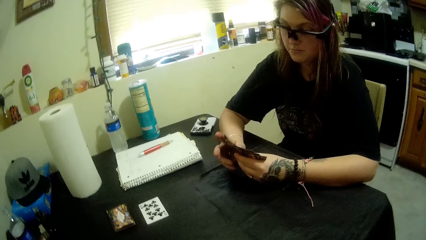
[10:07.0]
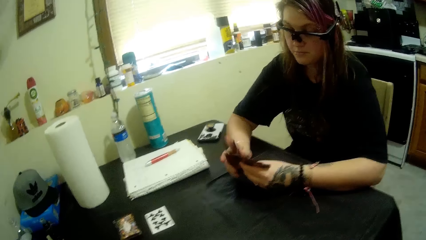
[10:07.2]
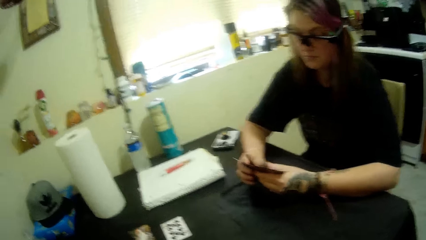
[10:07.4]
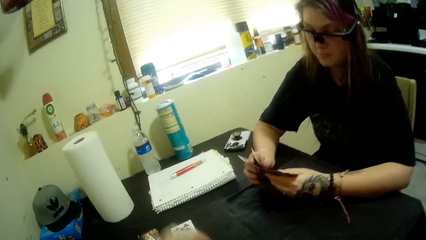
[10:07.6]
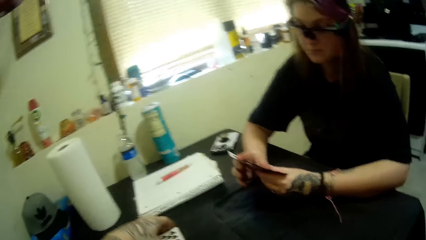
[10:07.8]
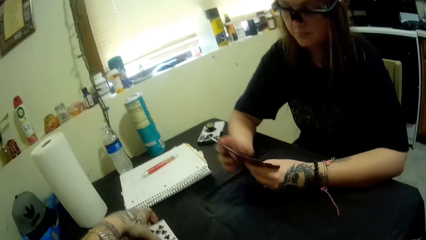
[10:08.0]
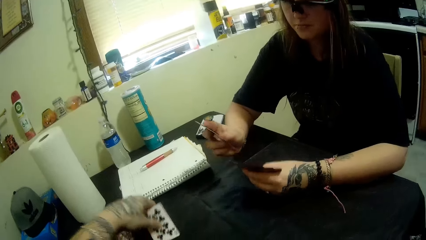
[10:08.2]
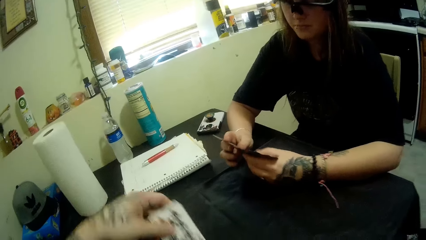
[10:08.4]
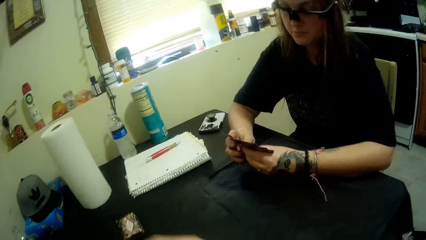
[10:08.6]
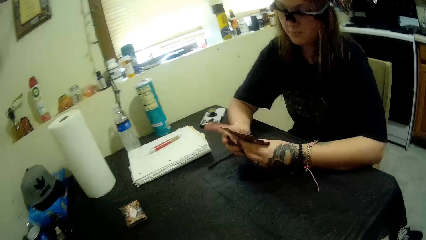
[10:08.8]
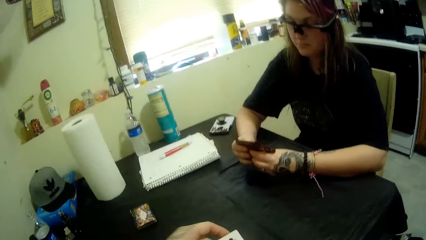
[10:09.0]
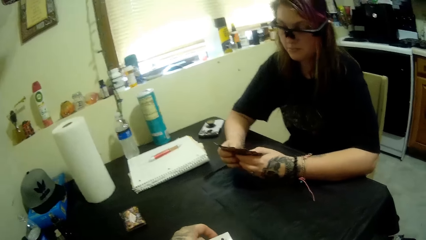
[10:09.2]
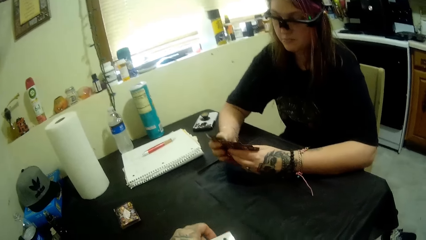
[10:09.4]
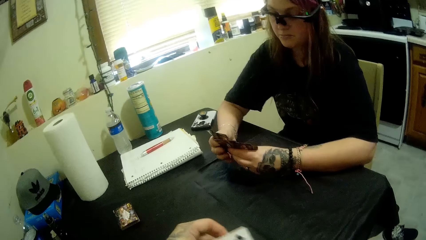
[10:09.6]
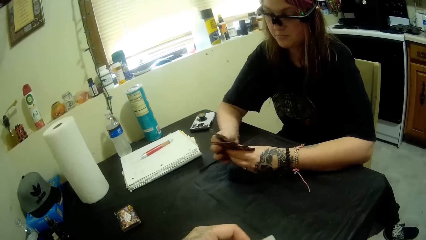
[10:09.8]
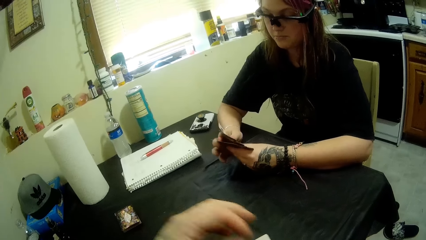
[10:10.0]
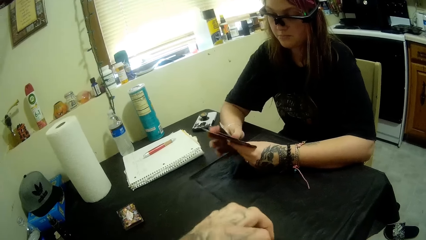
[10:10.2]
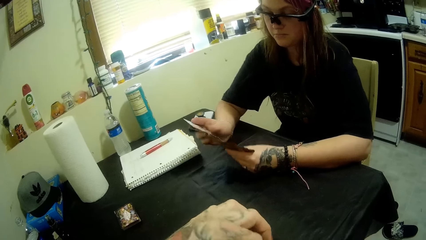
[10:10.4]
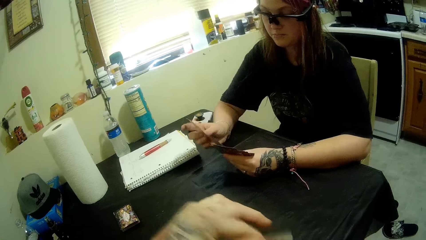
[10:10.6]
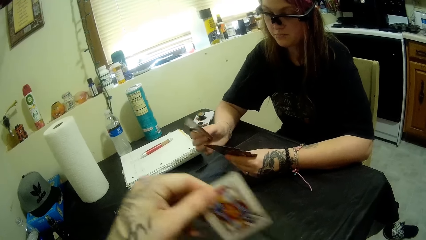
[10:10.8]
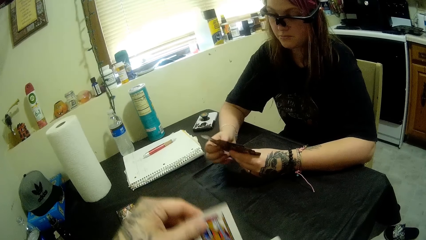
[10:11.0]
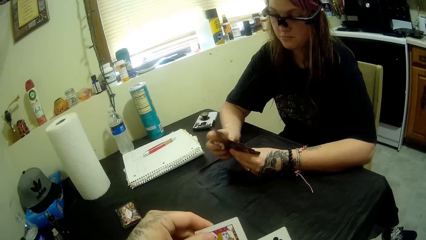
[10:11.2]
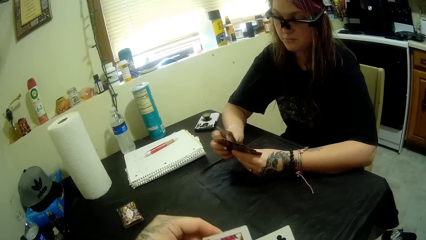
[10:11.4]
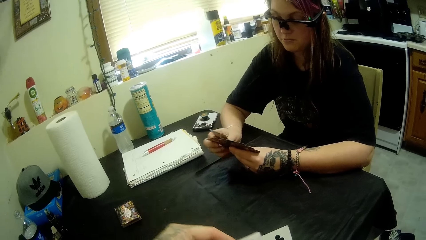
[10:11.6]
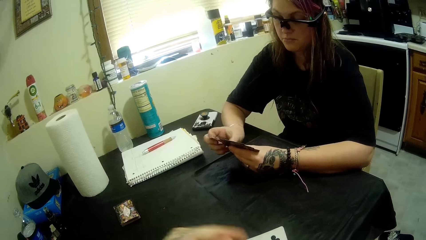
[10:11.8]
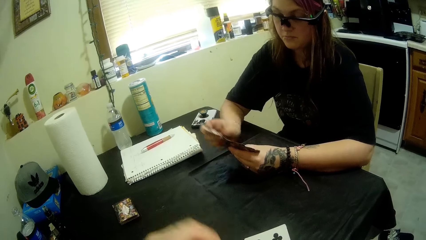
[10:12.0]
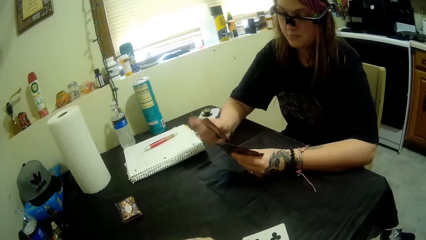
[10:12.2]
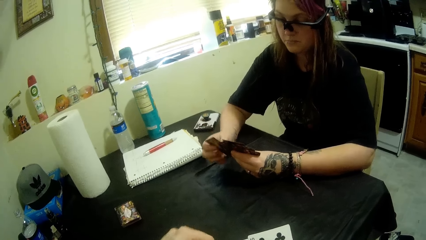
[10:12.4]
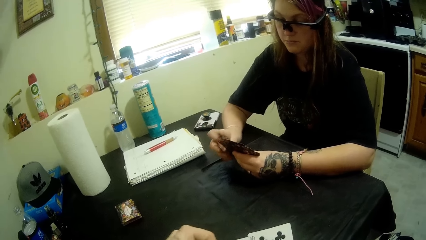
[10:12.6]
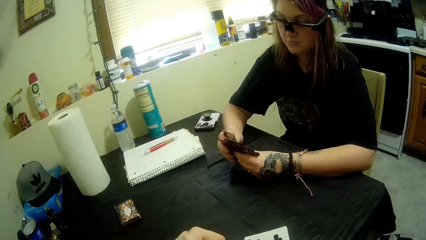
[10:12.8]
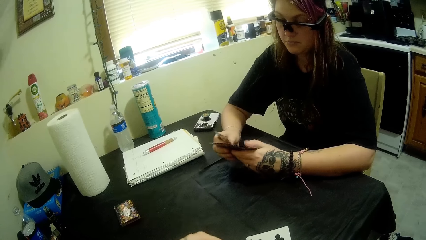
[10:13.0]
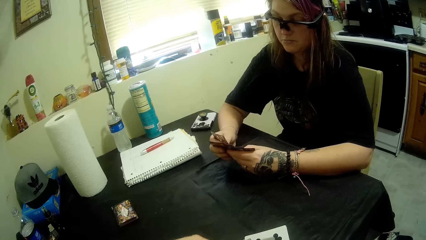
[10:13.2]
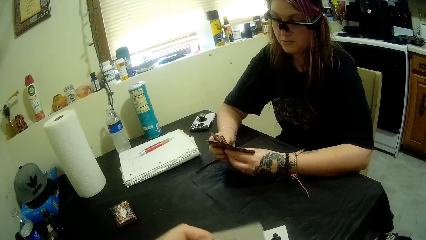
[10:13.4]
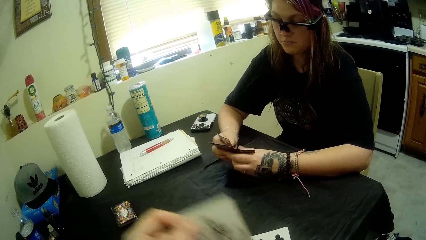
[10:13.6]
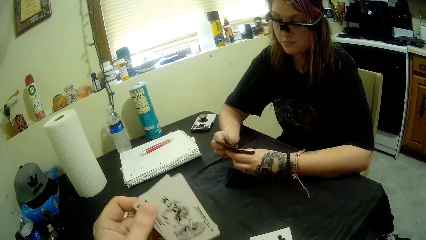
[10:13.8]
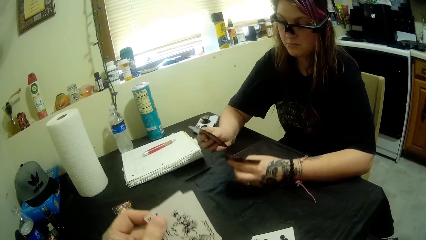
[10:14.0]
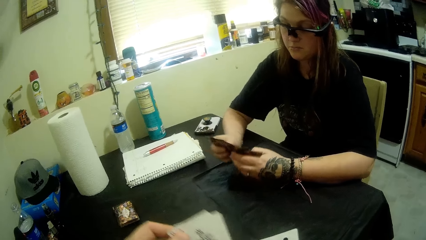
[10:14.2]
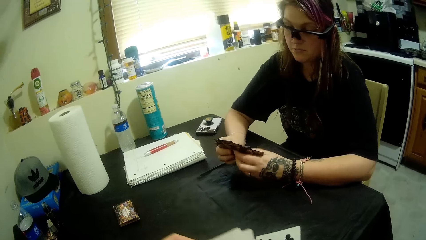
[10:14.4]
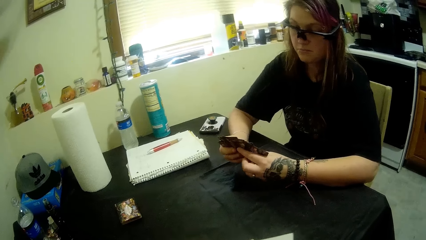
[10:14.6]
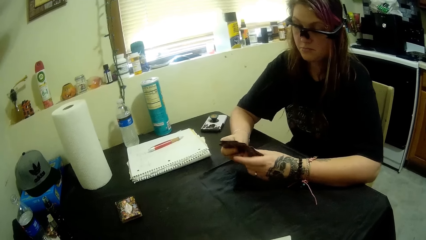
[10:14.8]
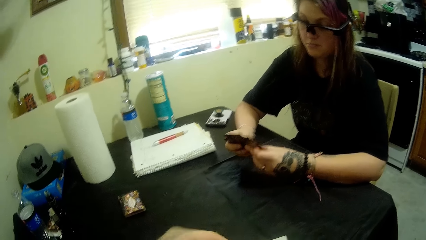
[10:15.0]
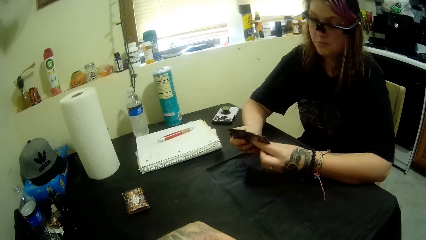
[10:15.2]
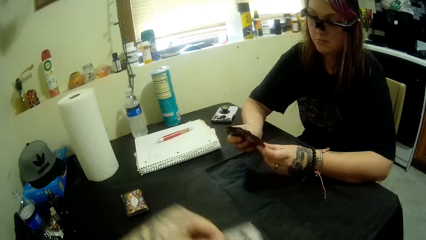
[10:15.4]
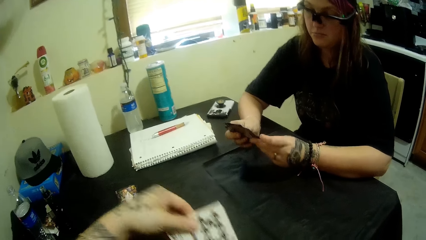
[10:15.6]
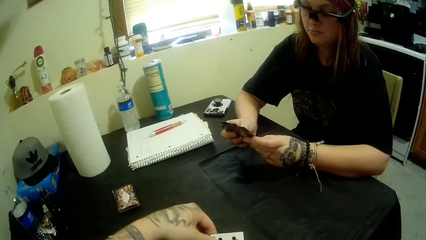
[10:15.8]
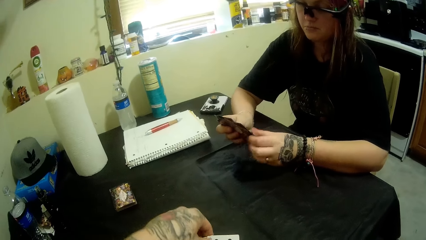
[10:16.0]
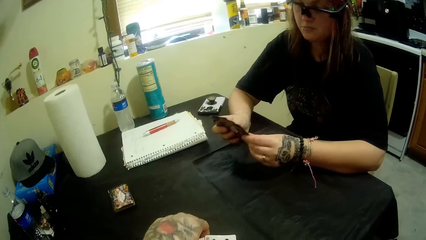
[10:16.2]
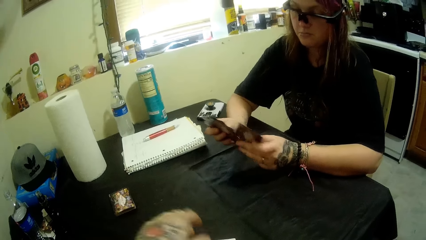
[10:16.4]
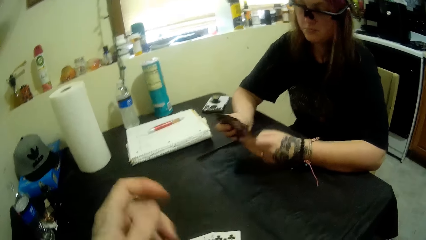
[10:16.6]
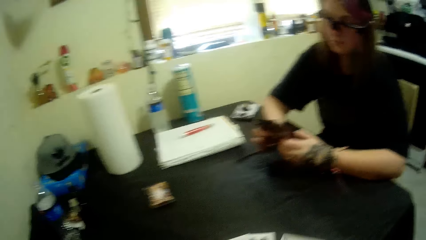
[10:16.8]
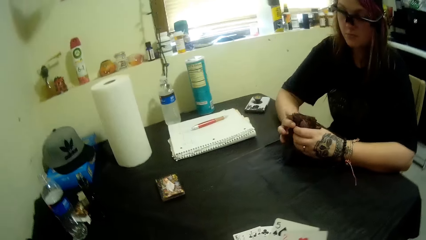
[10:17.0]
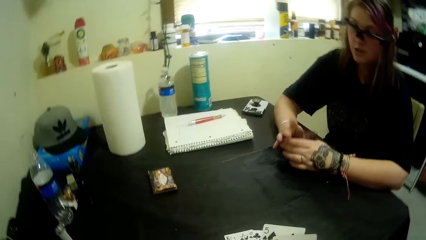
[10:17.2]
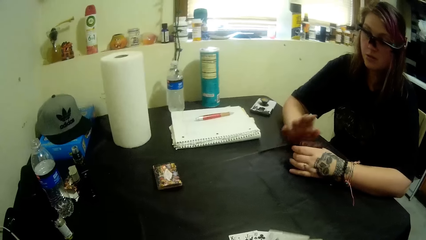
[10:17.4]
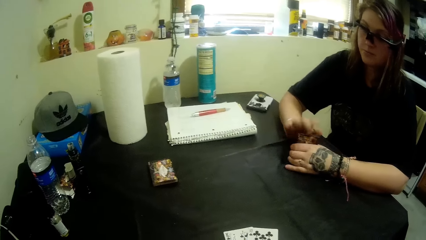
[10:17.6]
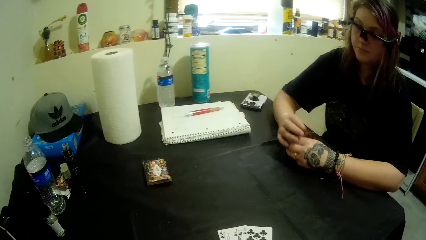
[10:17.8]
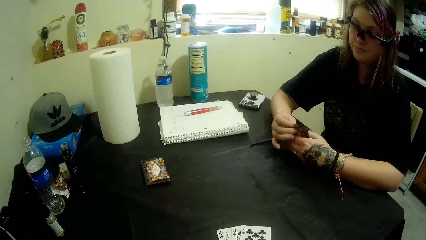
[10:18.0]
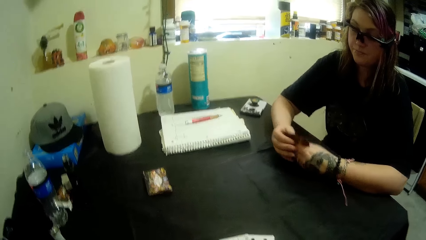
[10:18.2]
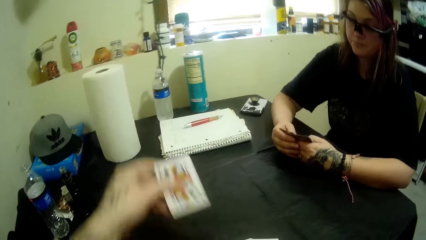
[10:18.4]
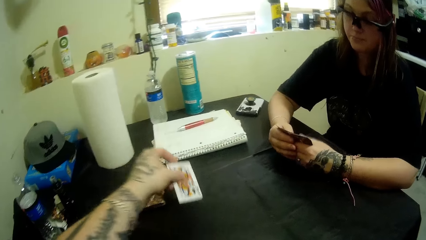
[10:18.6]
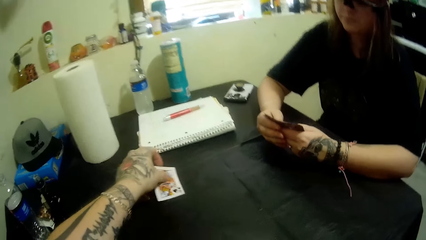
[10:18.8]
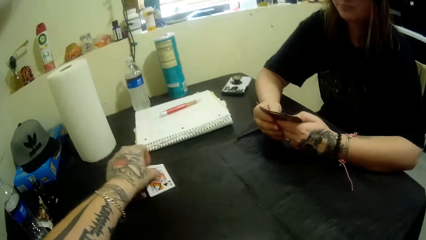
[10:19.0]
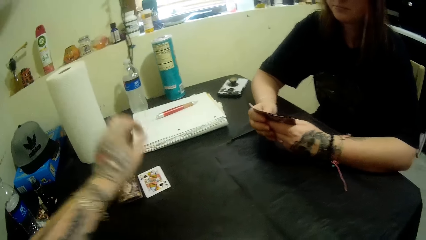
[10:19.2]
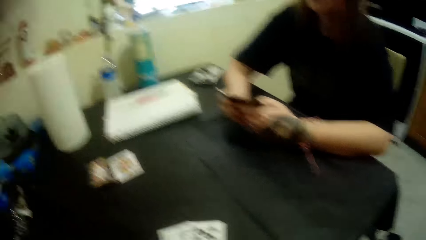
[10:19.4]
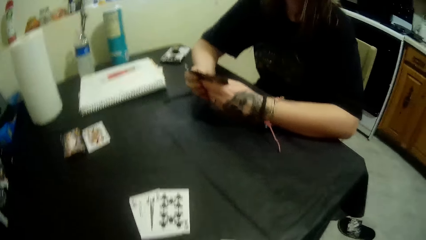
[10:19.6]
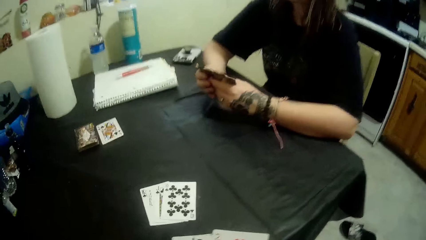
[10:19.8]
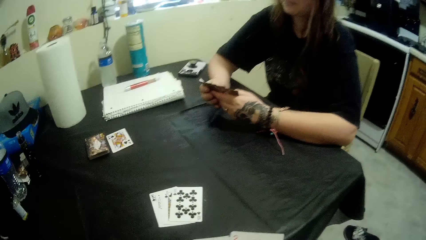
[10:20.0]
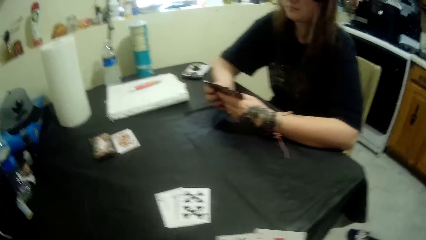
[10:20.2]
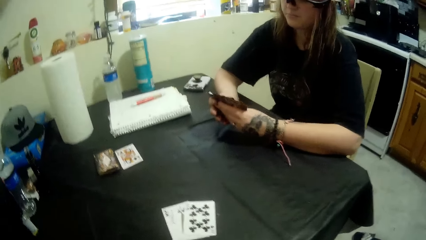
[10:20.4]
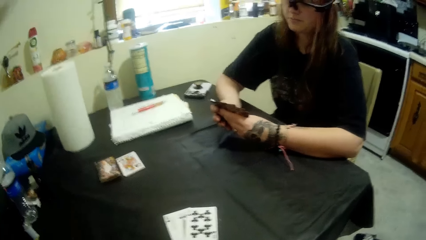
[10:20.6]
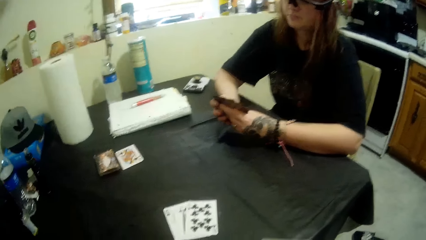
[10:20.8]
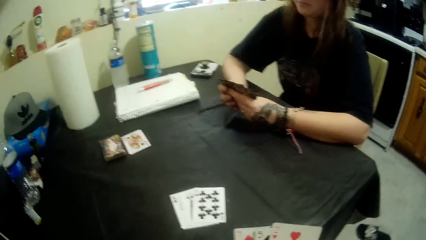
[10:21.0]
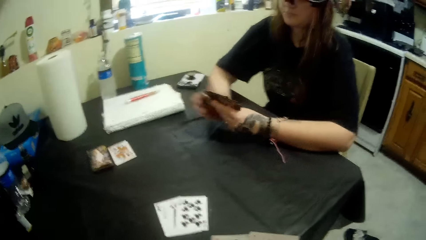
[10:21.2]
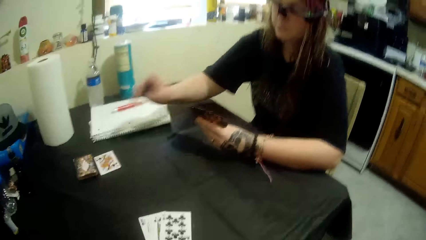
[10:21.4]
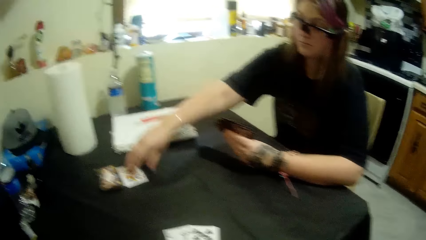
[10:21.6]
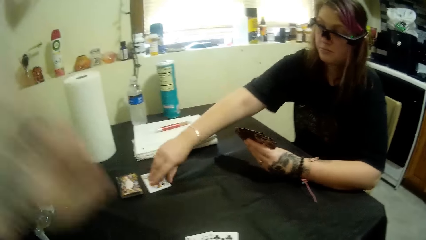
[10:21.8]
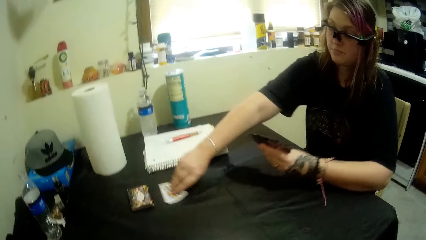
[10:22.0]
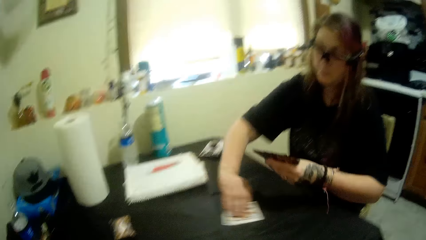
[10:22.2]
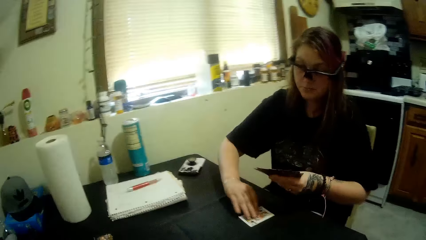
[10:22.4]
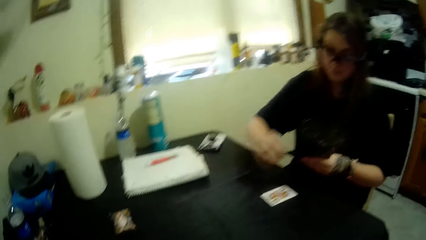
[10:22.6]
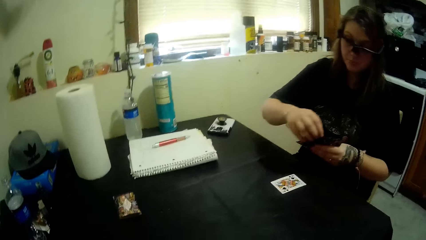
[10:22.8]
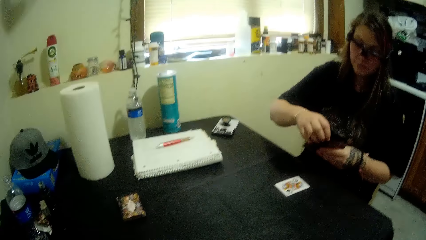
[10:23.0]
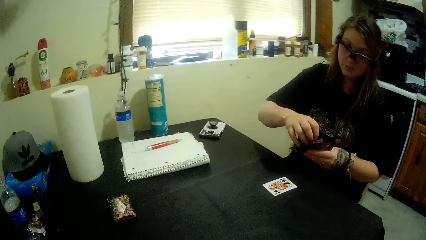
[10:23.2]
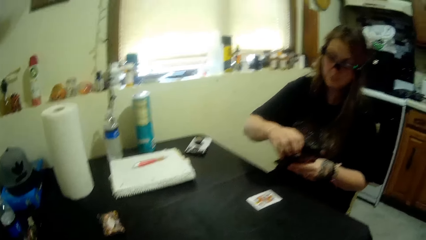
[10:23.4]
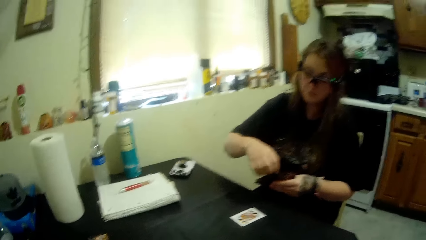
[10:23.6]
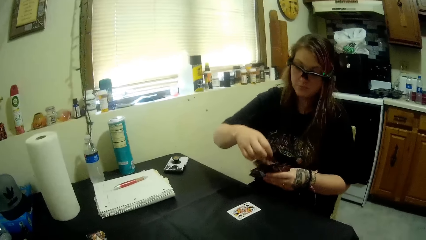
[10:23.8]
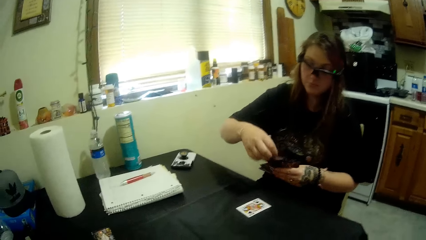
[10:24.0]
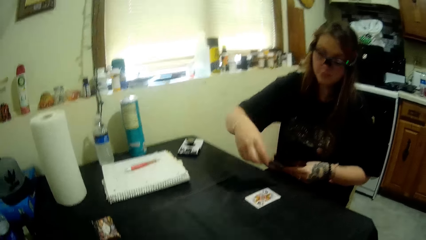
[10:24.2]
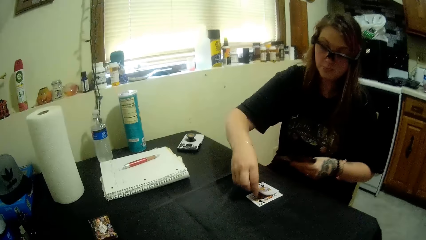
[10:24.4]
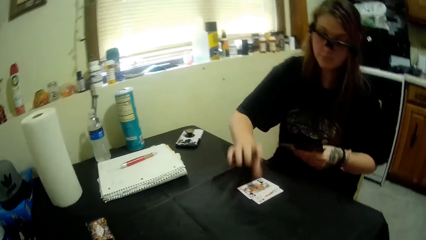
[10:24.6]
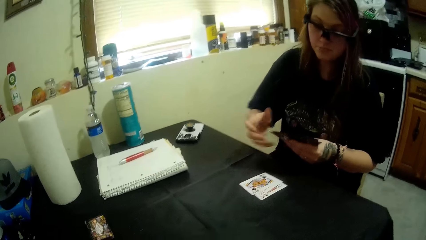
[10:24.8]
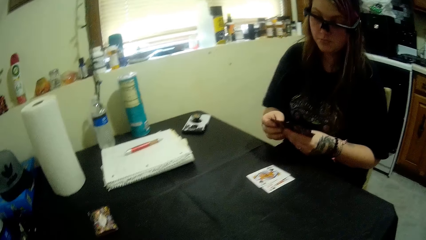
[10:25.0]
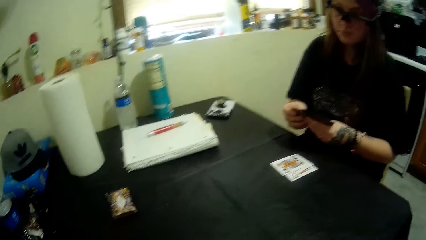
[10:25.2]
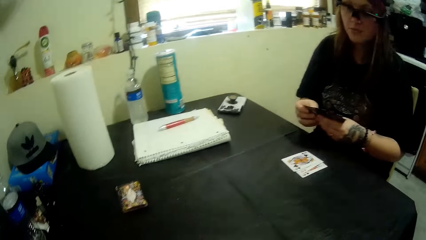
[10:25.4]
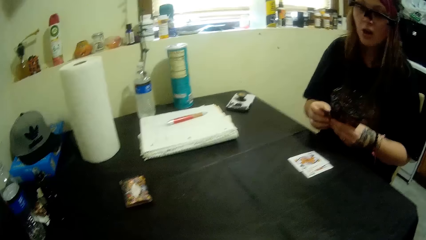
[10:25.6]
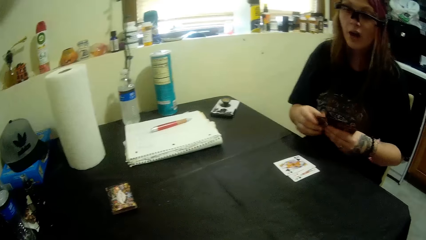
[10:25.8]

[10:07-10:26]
The camera wearer takes the divided cards on the table. They hold the divided cards, spread the cards on the hands, and put a heart card on the table. They sing. A man takes the heart card on the table and puts a card on the table. The camera wearer talks to the man. The man holds playing cards.
